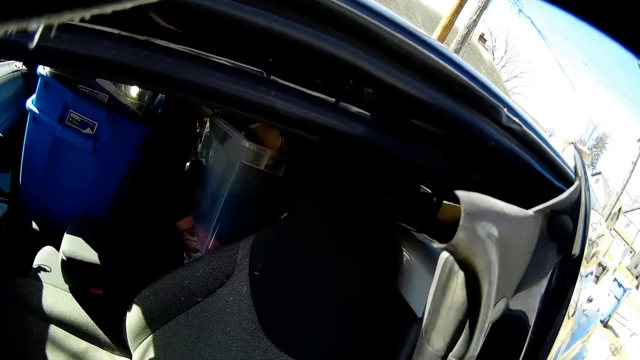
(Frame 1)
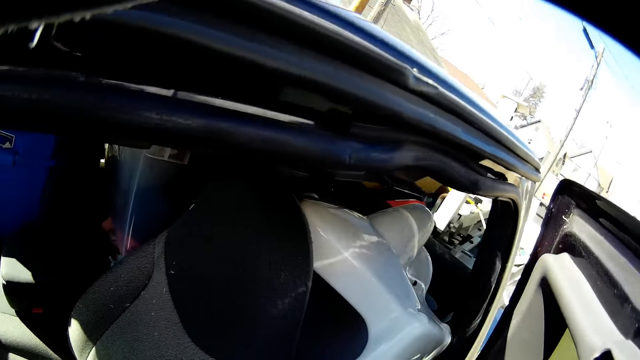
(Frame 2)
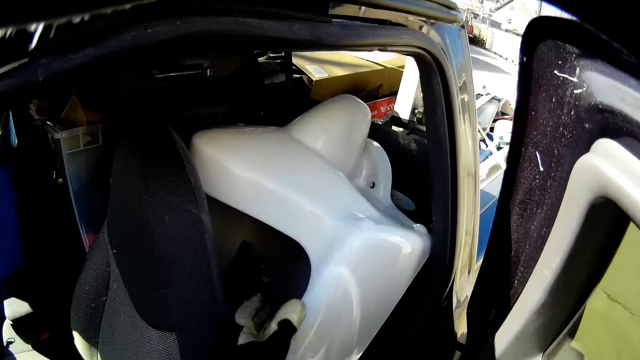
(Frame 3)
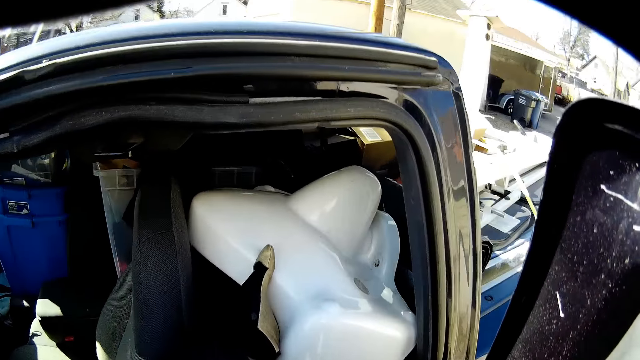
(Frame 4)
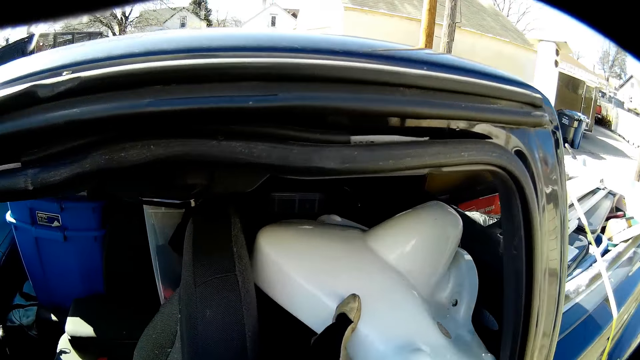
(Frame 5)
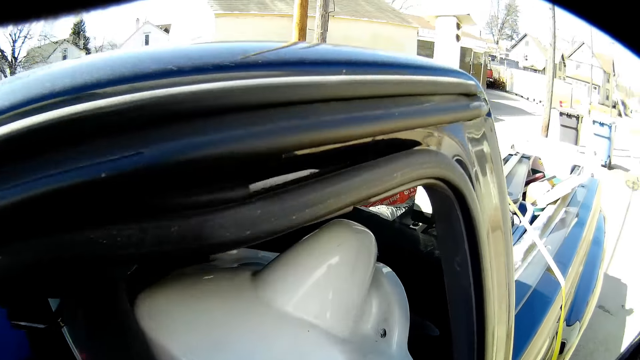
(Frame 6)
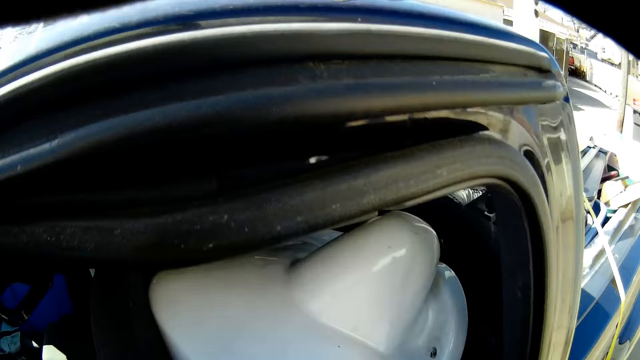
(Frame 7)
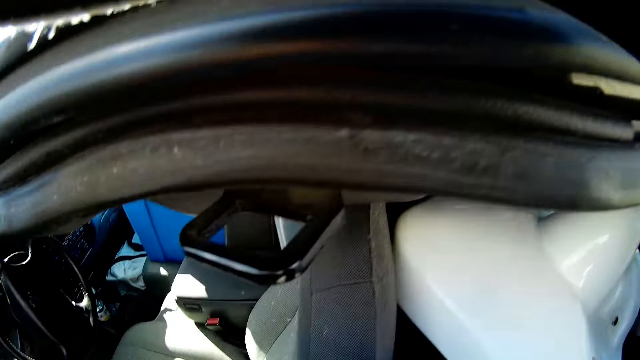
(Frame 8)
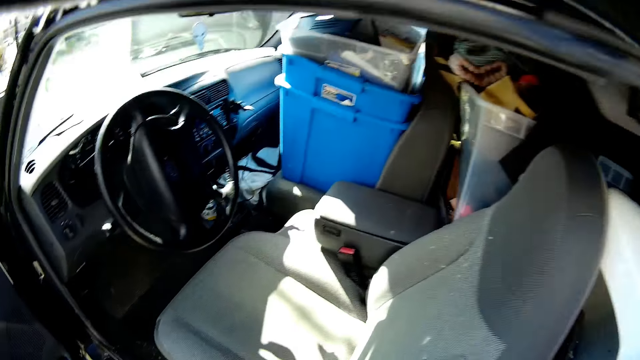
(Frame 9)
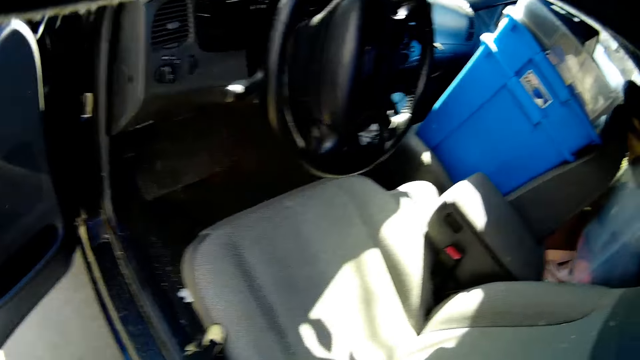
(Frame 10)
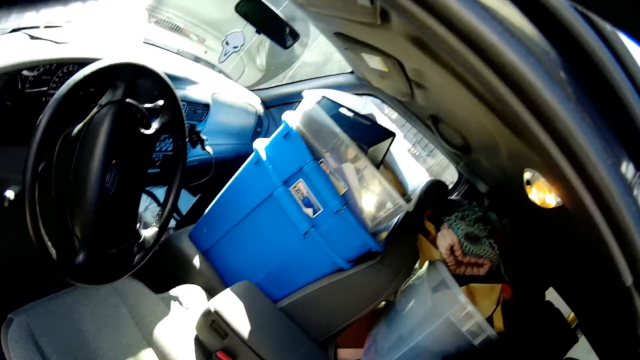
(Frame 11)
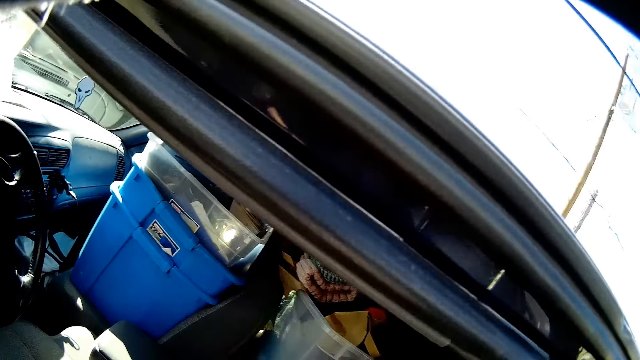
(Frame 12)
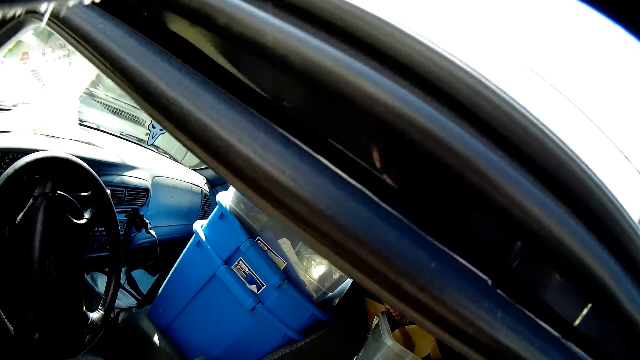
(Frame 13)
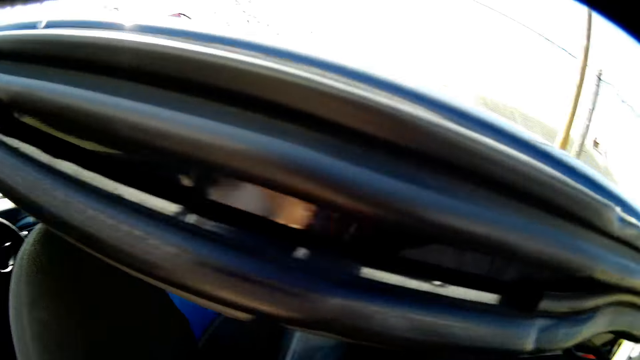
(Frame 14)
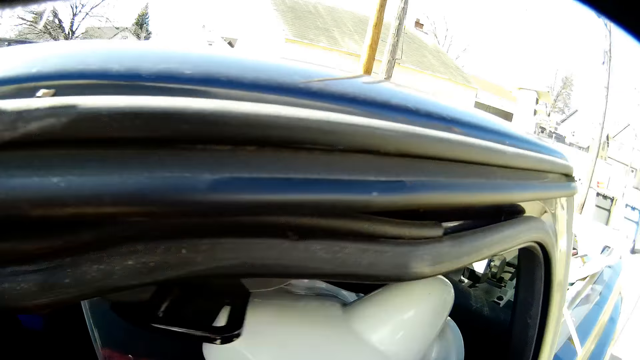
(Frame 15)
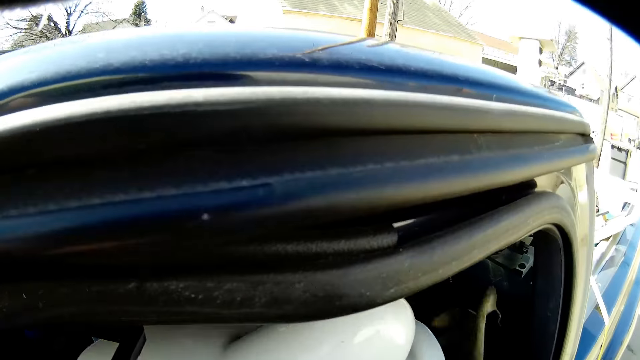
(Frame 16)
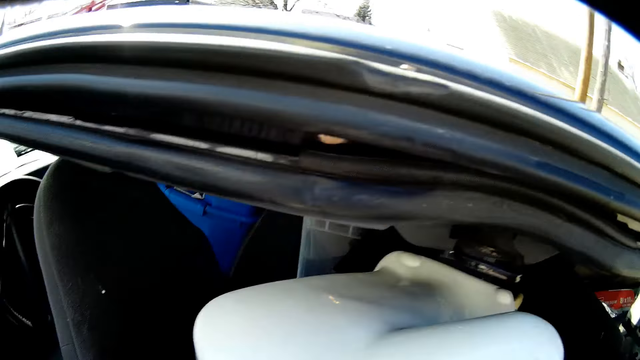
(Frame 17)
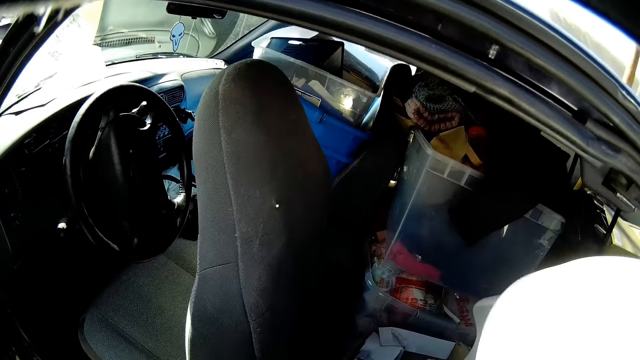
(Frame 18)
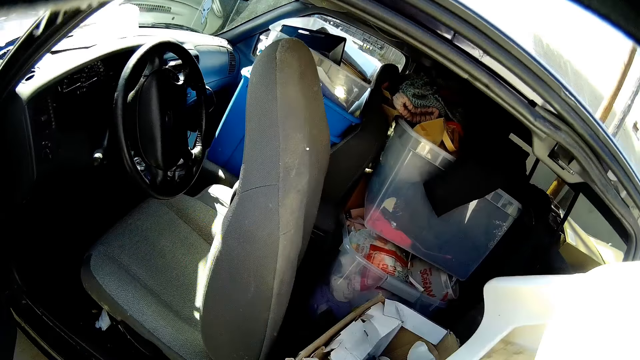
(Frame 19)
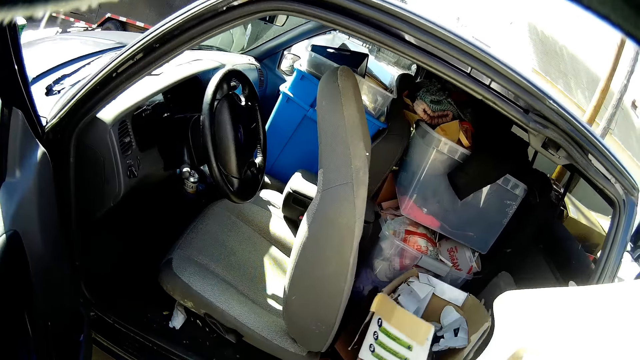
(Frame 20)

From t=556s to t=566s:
The camera wearer opens the trunk door. They pick something from the trunk. They overload the car. They pull the front seat.

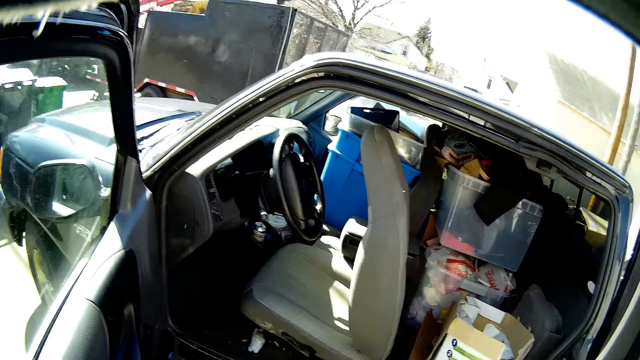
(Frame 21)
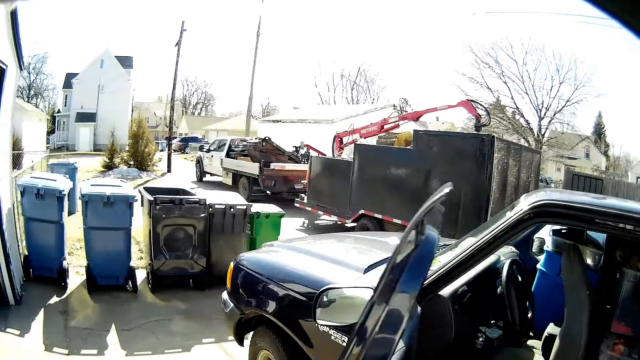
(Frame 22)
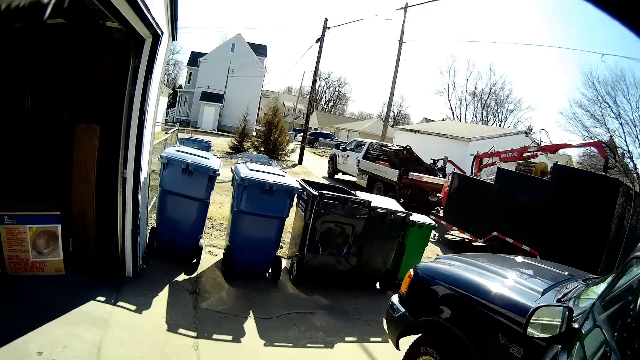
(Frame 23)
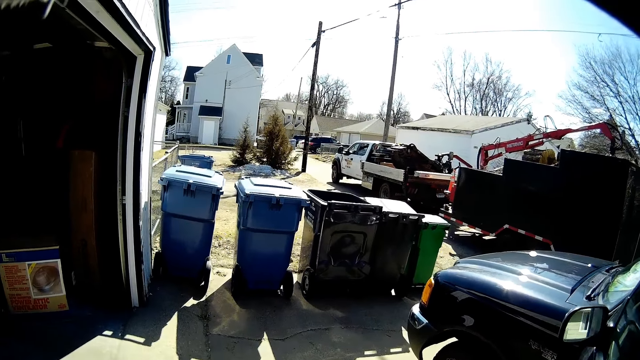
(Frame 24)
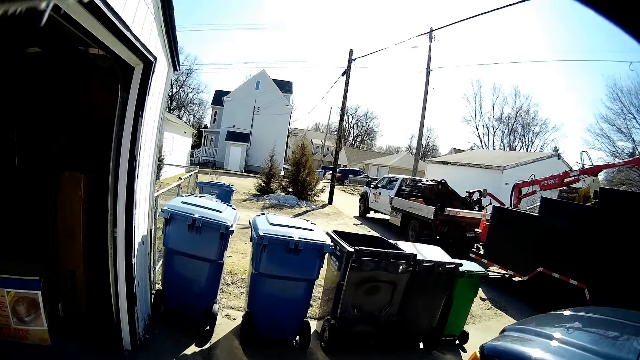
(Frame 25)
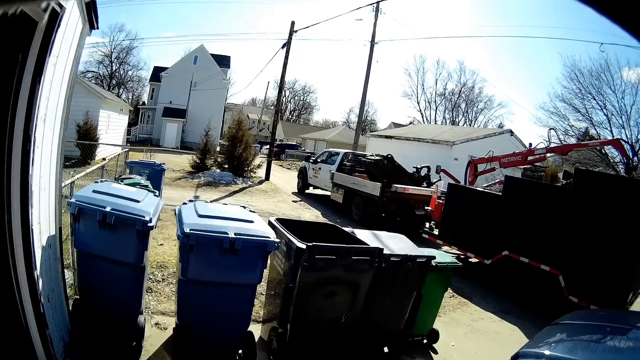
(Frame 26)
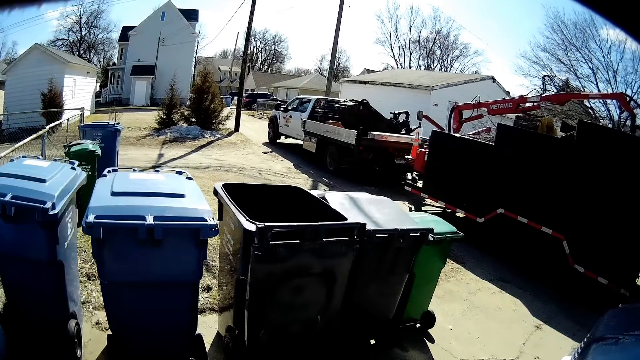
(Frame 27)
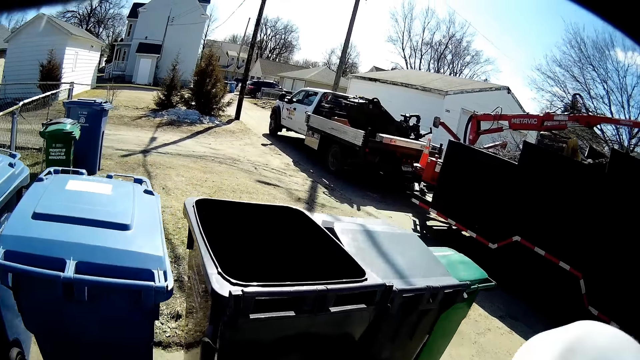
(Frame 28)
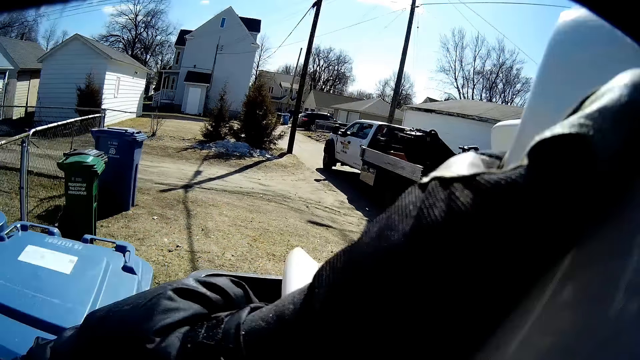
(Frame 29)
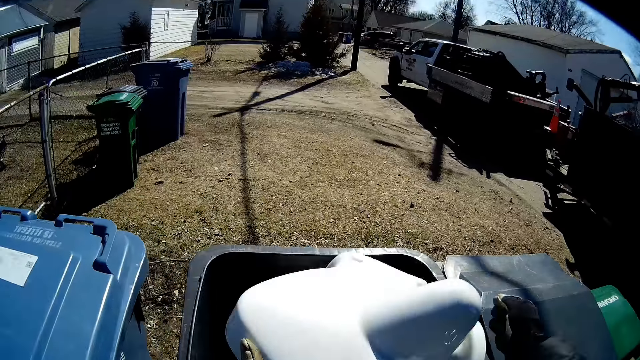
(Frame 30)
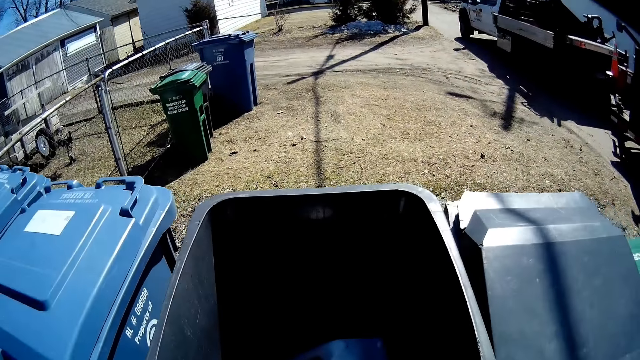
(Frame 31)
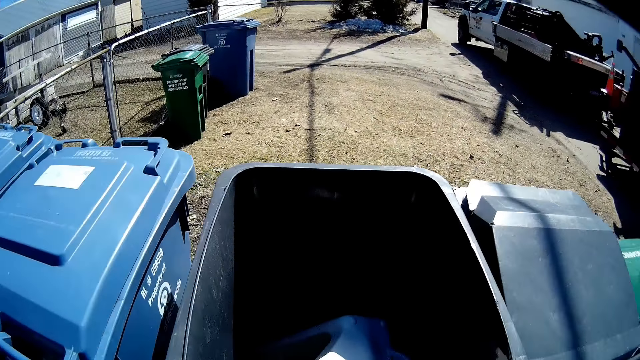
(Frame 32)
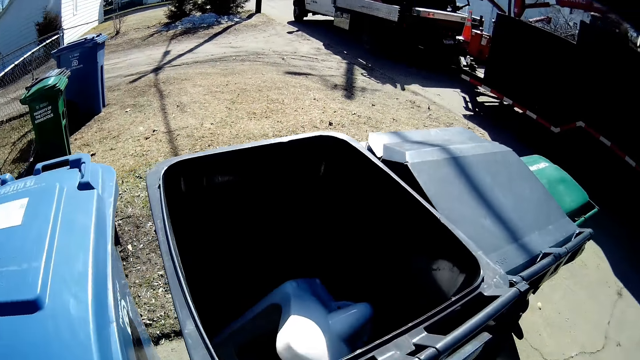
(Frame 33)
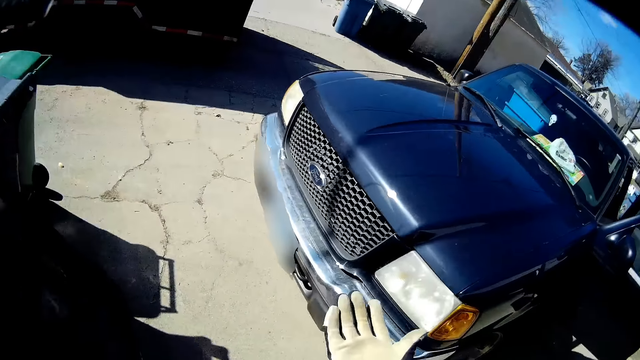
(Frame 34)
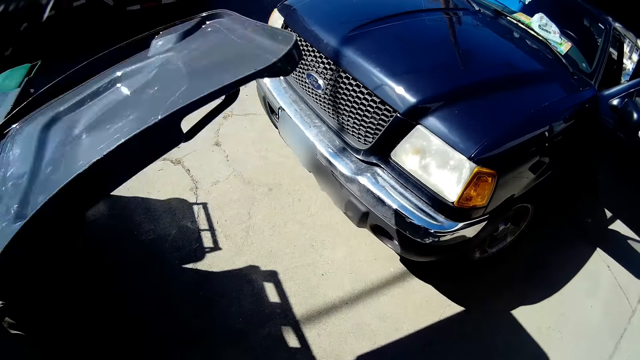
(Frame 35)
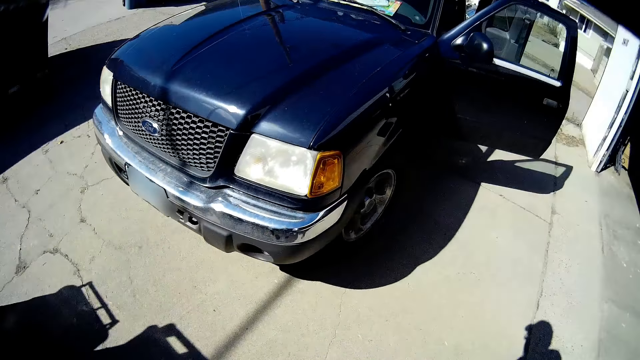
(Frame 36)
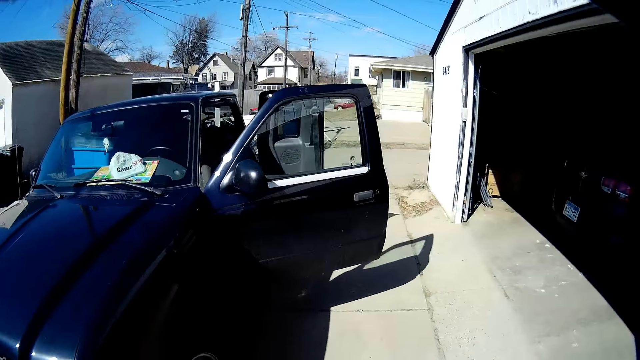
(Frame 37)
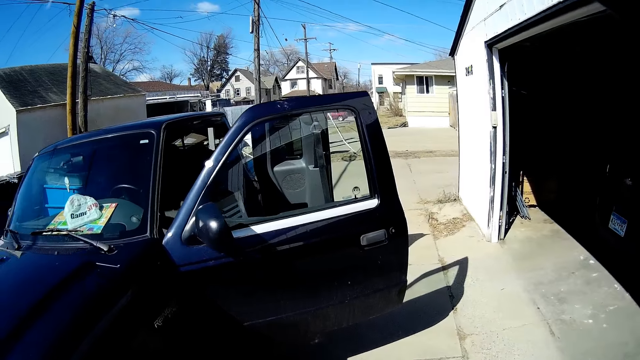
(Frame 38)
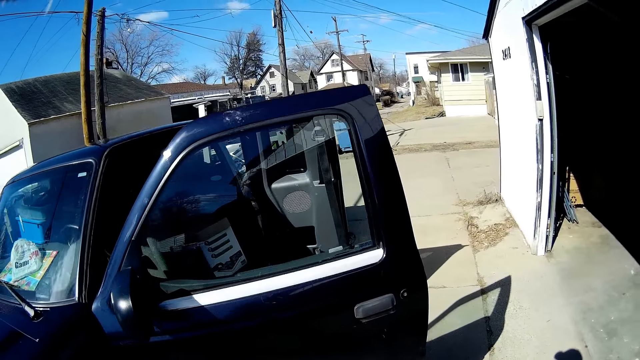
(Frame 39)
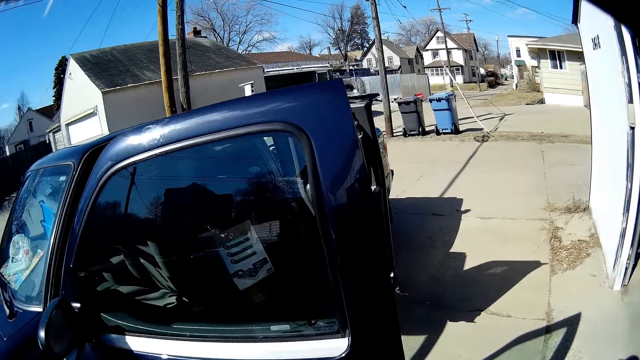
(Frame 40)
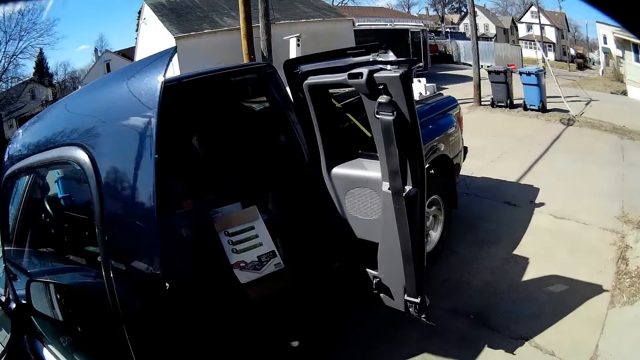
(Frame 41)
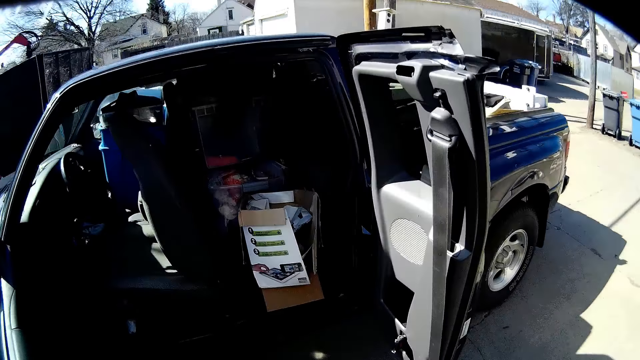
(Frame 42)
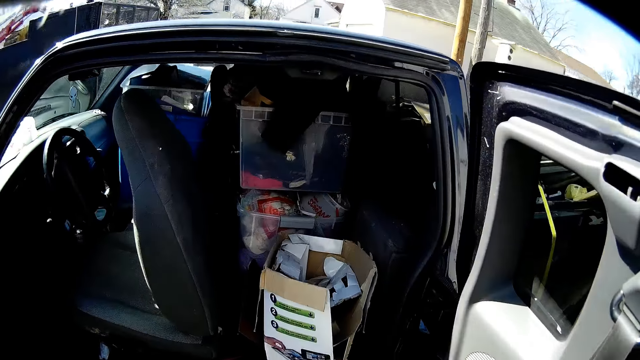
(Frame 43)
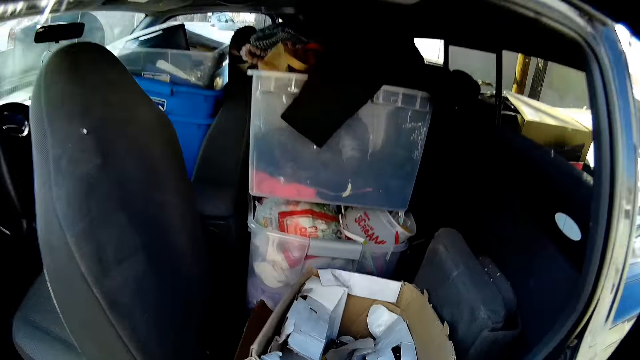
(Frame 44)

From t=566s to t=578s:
The camera wearer moves around. They put dirt in the dustbin. They close the dustbin. They move around.
